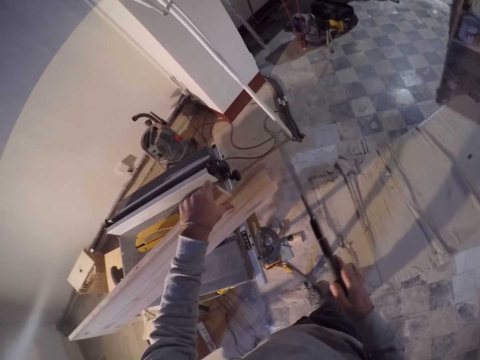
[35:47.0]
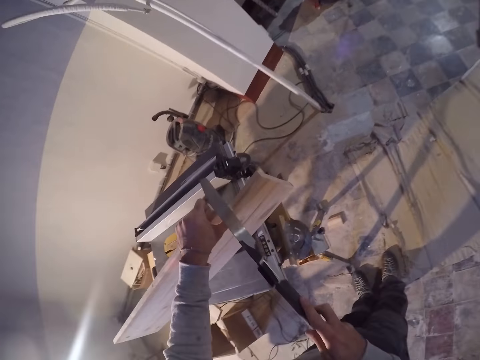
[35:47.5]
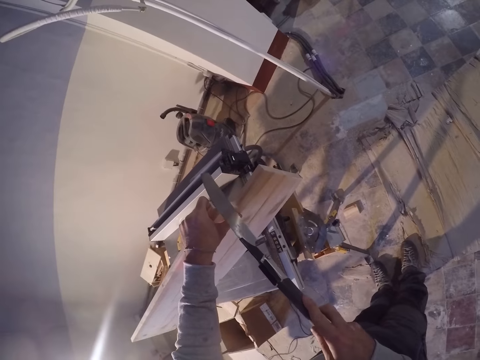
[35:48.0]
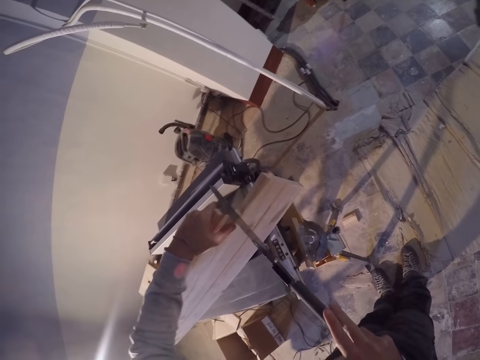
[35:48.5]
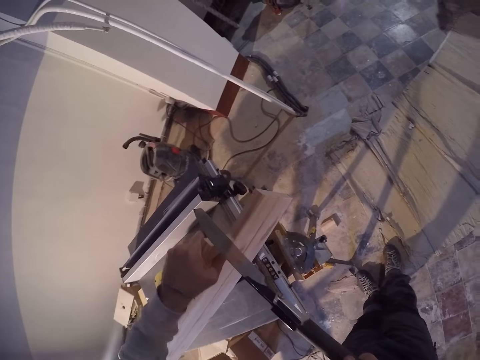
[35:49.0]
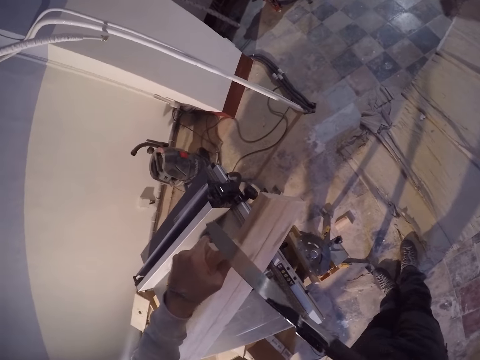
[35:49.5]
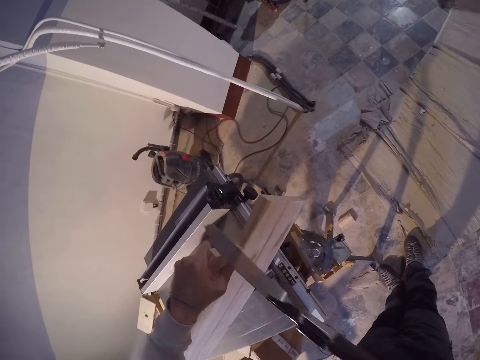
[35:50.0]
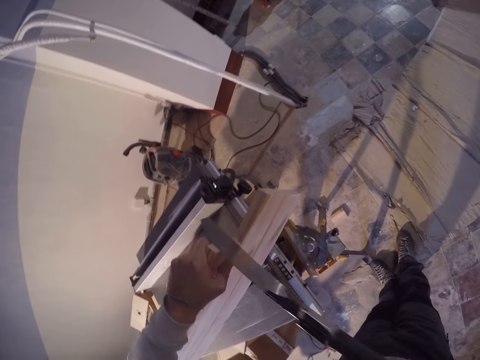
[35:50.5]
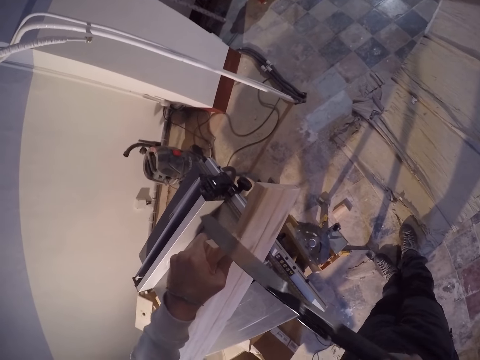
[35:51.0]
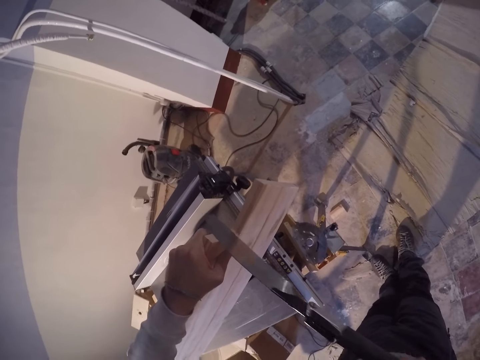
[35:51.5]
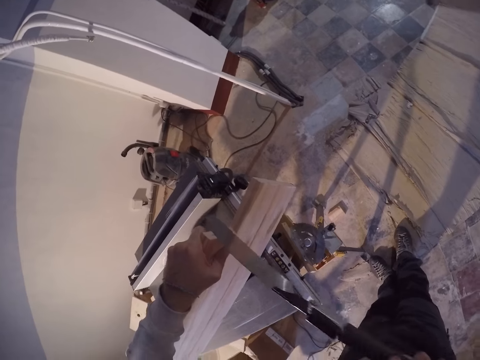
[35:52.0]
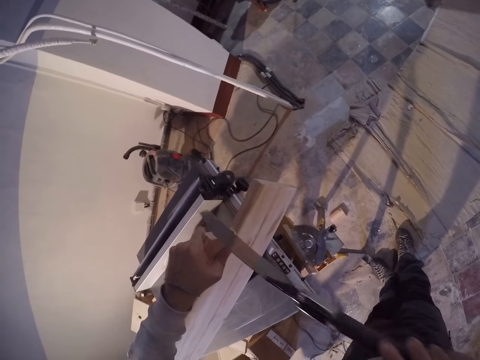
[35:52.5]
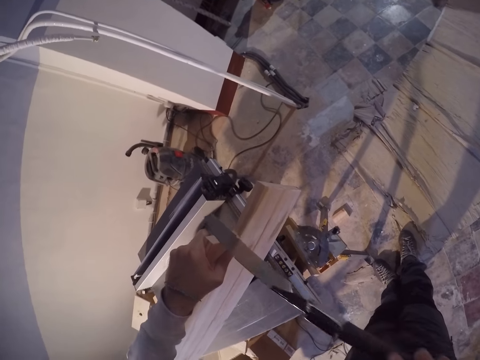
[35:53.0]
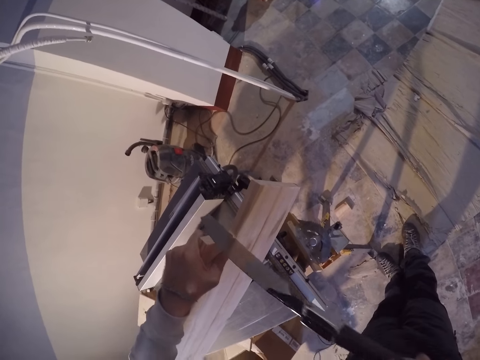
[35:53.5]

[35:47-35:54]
The camera wearer cuts out a part of the plank with the knife or saw in his right hand.

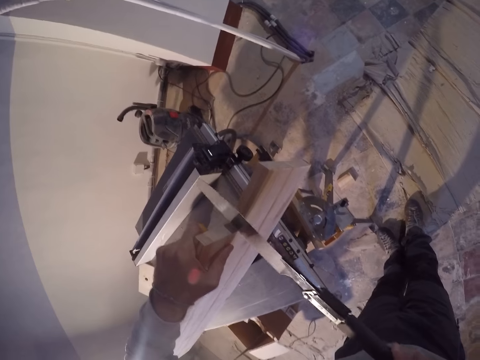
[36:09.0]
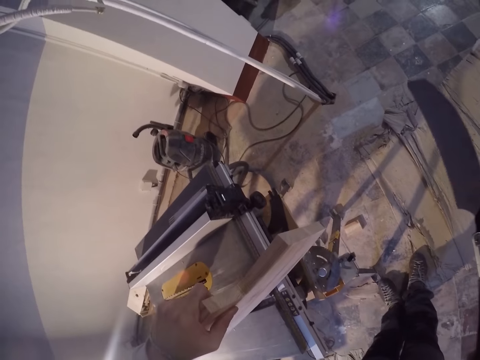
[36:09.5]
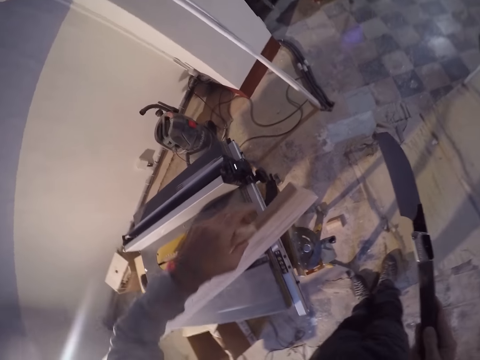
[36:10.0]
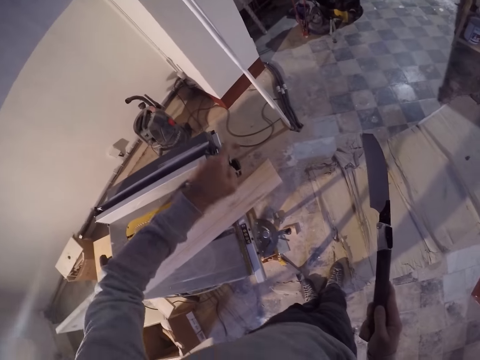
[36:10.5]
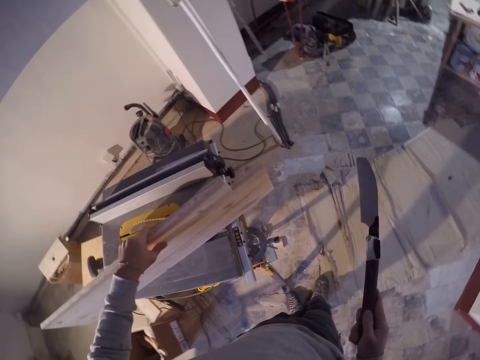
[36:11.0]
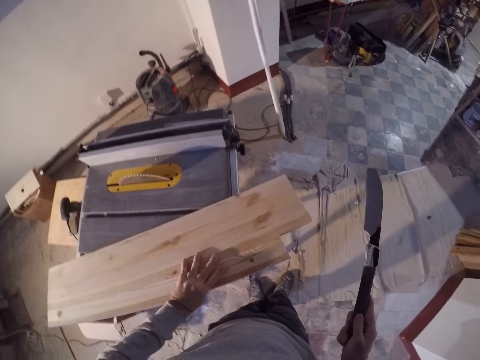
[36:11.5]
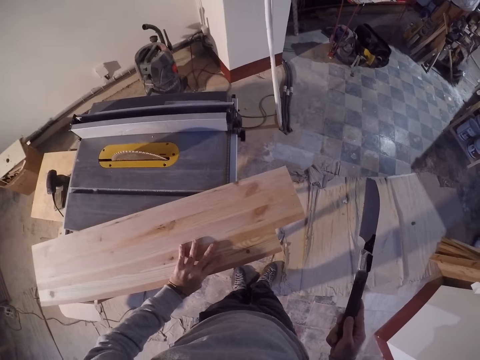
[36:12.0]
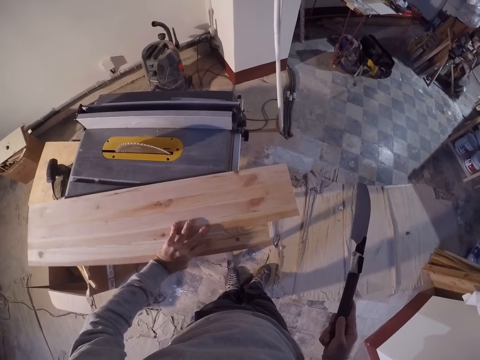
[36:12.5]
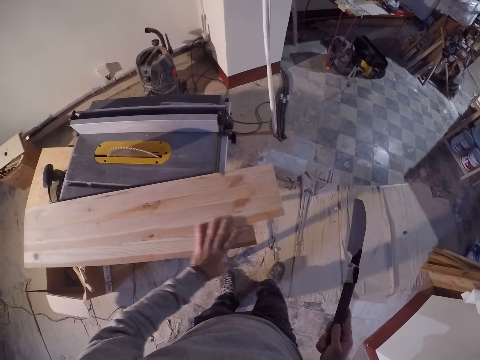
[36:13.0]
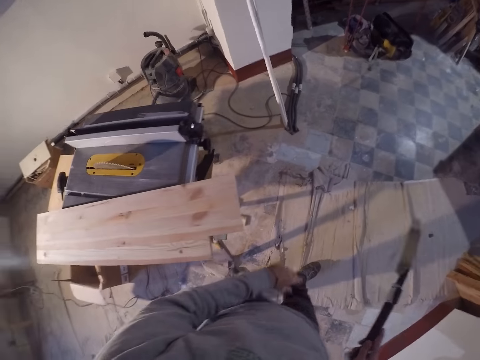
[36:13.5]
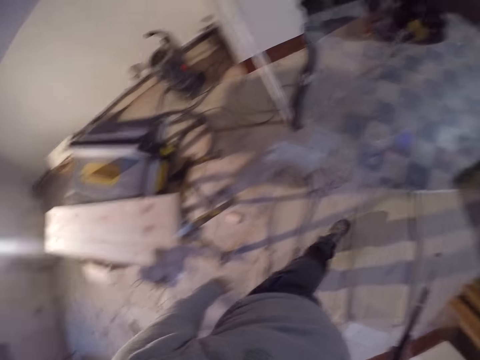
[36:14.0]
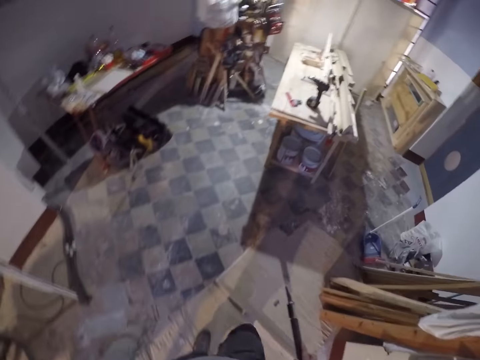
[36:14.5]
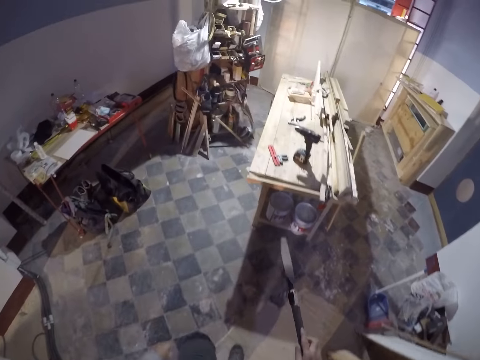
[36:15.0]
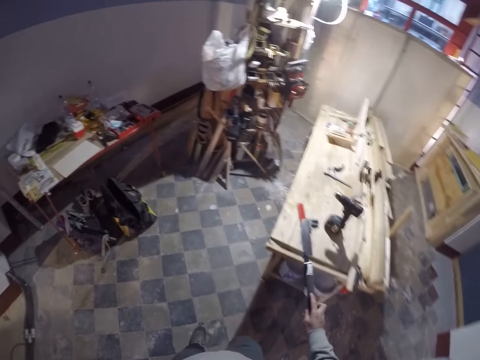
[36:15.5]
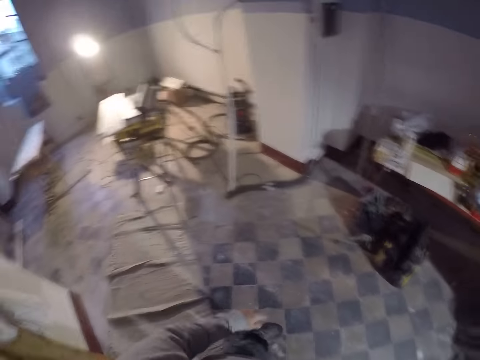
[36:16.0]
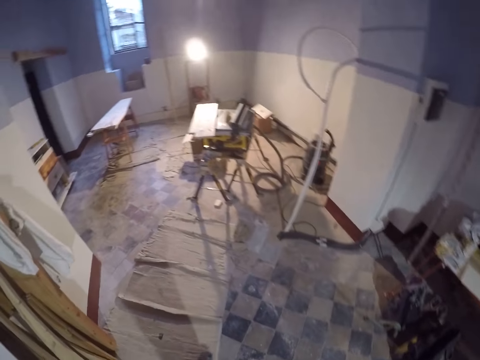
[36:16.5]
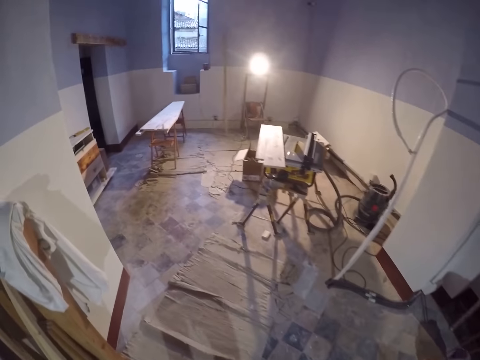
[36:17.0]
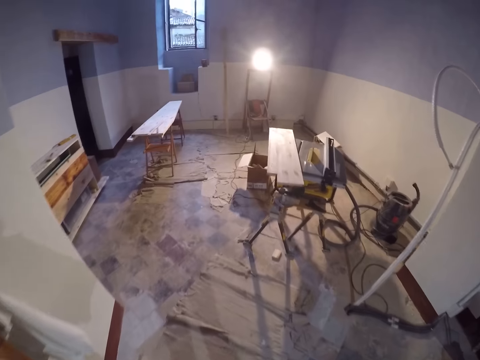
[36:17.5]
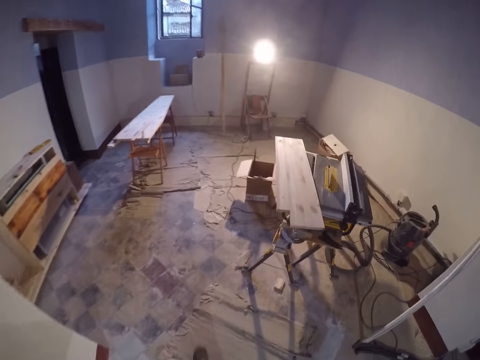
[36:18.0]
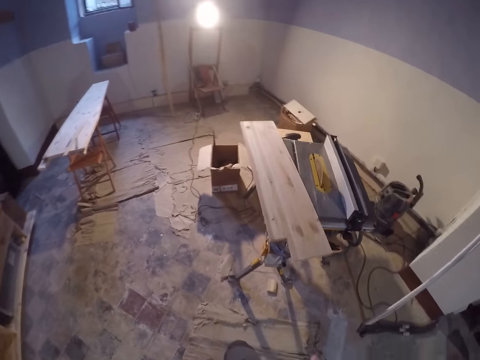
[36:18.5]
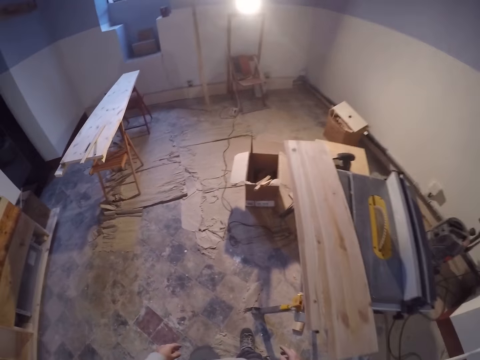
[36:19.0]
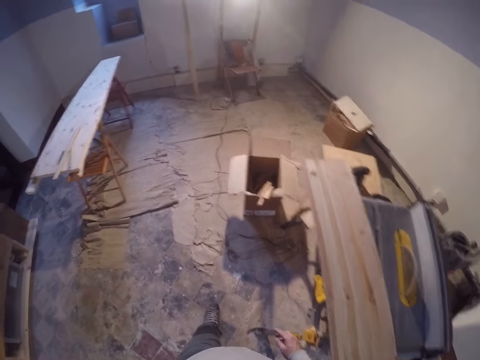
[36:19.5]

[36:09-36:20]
The camera wearer removes the cut part from the edge of the plank with his left hand. He looks at the piece of wood. He lays the wood flat on the table with his left hand. He walks around the workshop. He drops the hand saw on the table with his right hand. He walks towards the cutting machine.

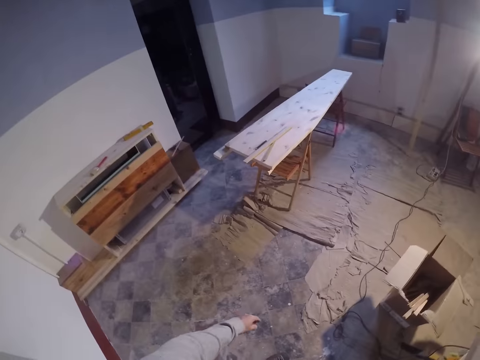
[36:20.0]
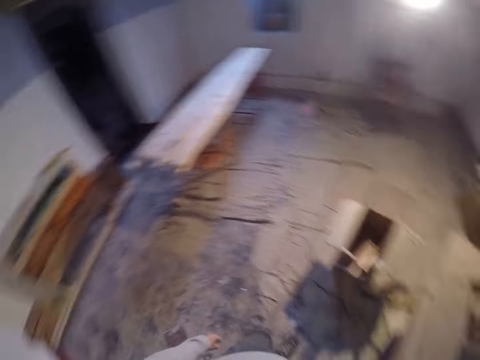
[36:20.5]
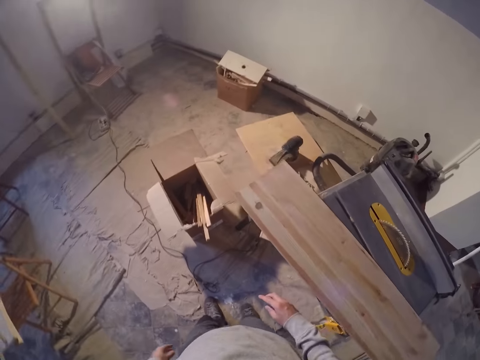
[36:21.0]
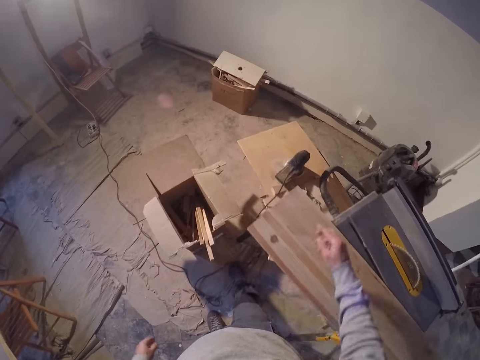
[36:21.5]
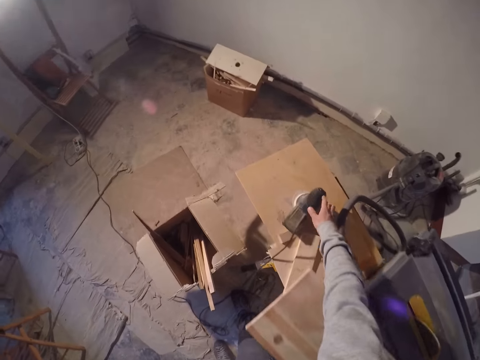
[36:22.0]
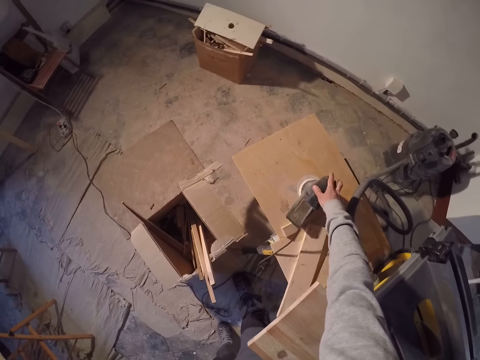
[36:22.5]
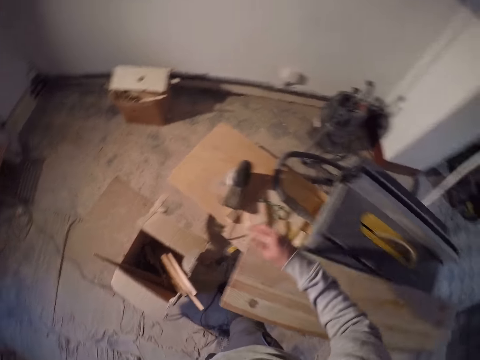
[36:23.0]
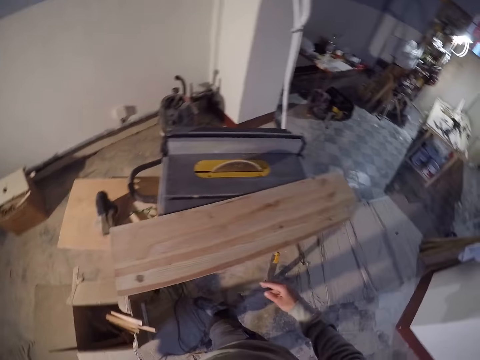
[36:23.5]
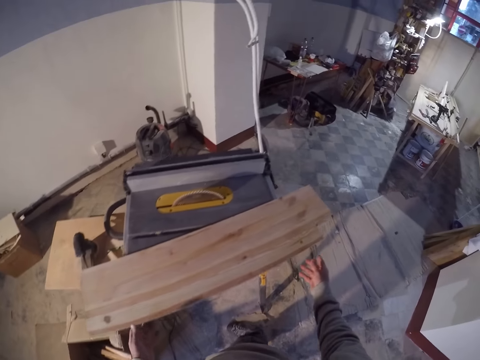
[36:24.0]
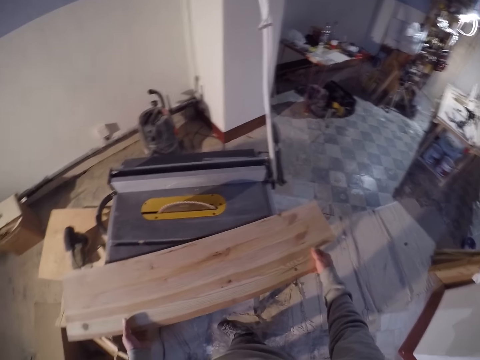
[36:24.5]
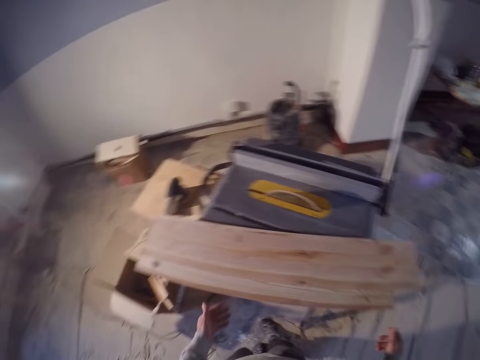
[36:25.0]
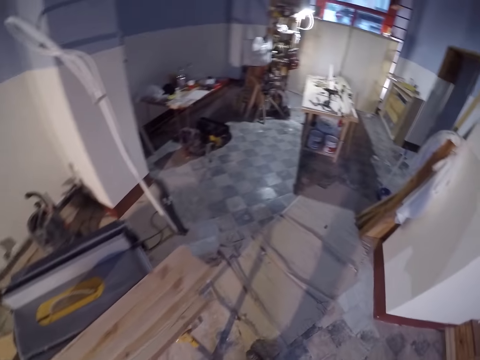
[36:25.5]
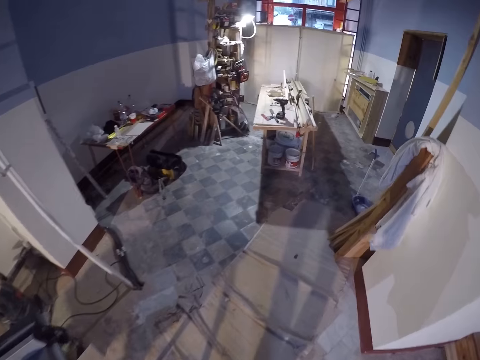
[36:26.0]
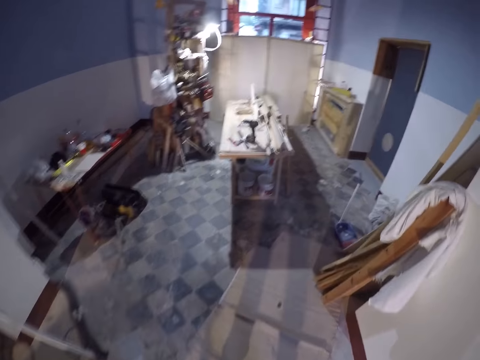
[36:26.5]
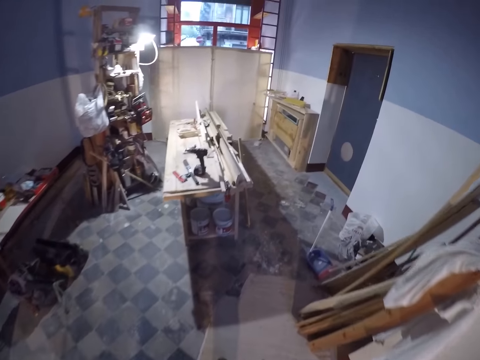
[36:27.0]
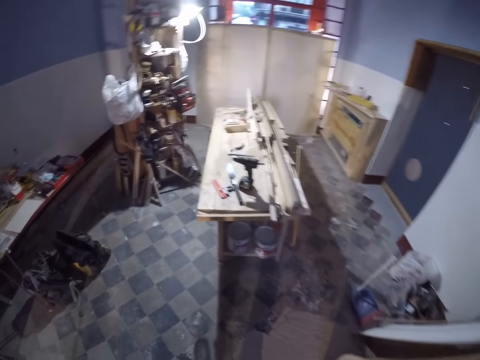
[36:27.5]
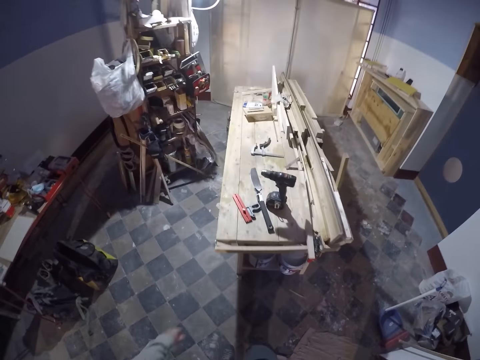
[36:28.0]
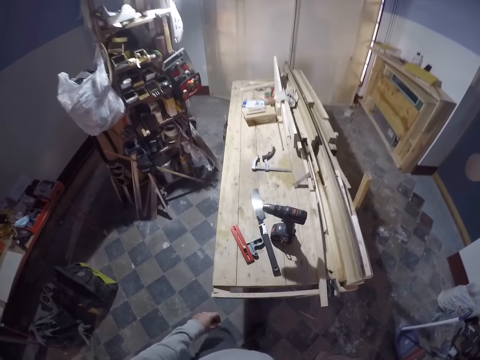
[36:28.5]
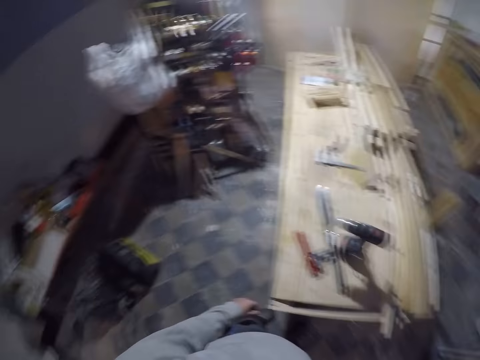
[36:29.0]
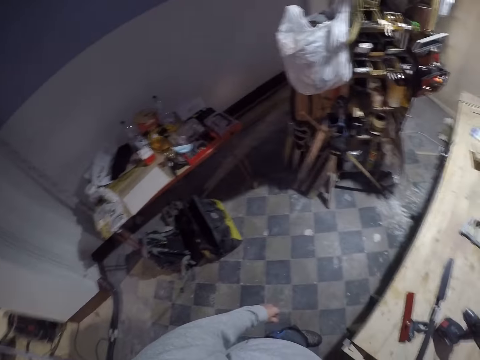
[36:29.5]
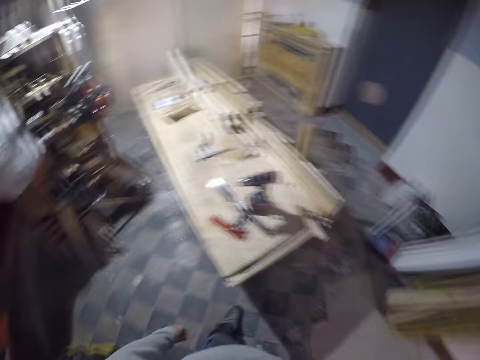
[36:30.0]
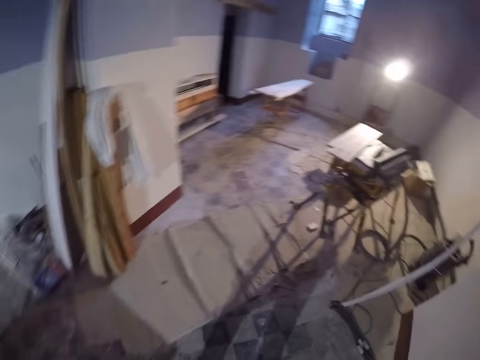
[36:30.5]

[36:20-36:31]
The camera wearer touches a wood sander on a bench with his right hand. He touches the wood piece with both hands. He holds the plank. He walks towards a table.
